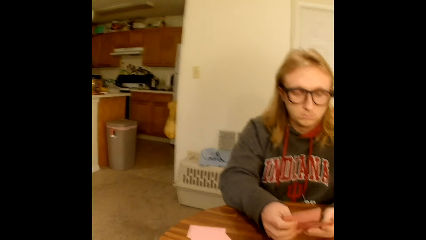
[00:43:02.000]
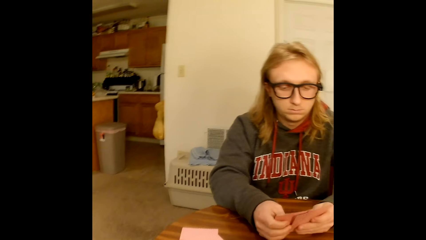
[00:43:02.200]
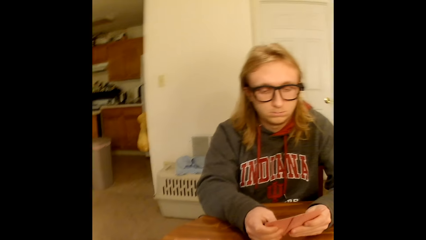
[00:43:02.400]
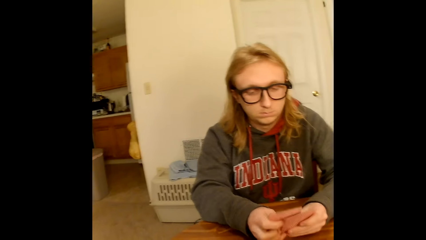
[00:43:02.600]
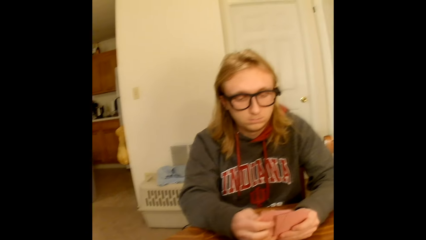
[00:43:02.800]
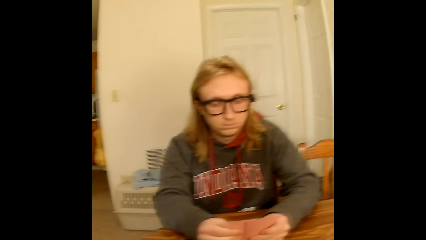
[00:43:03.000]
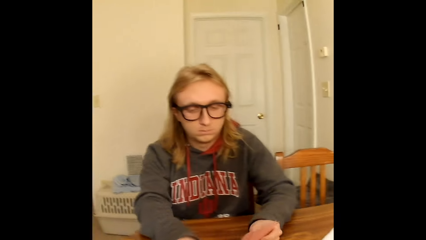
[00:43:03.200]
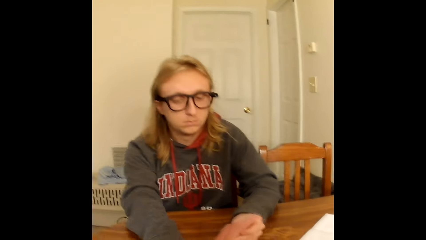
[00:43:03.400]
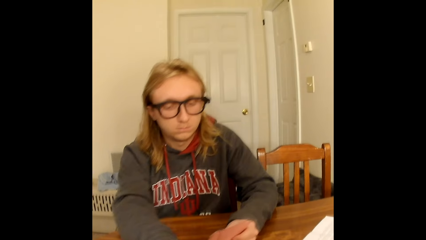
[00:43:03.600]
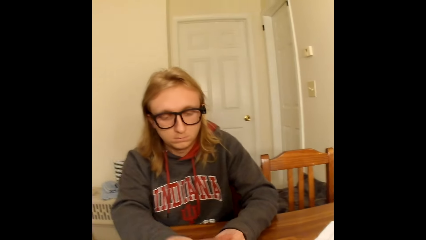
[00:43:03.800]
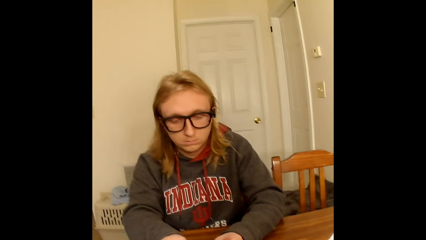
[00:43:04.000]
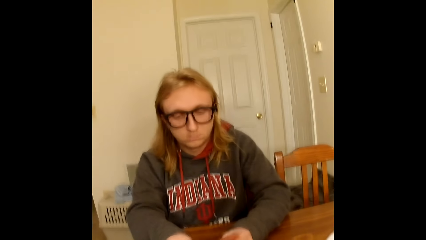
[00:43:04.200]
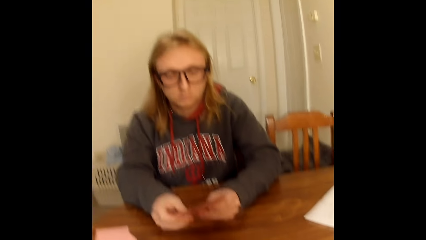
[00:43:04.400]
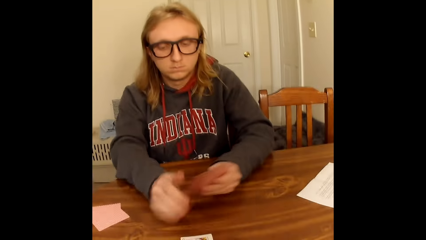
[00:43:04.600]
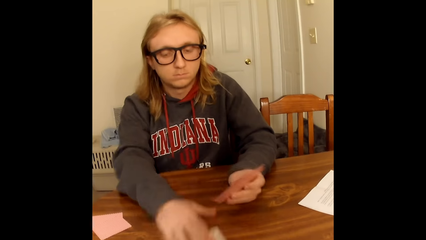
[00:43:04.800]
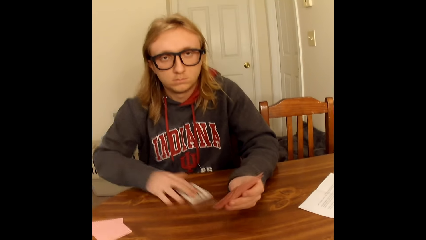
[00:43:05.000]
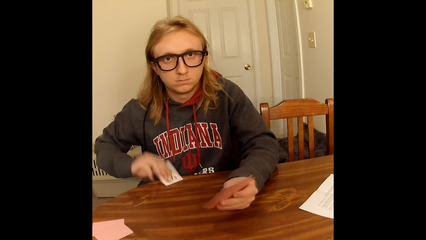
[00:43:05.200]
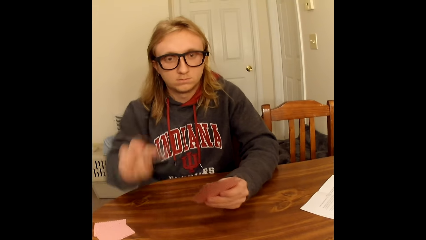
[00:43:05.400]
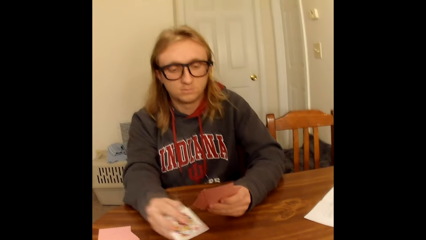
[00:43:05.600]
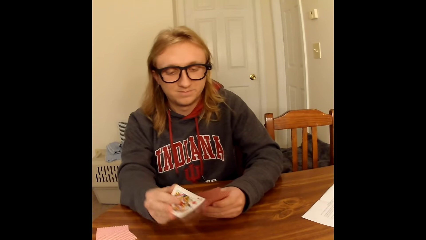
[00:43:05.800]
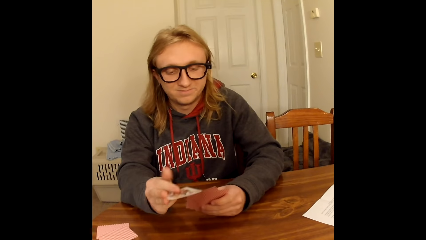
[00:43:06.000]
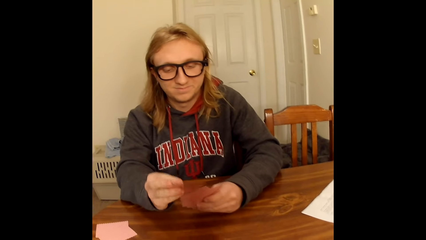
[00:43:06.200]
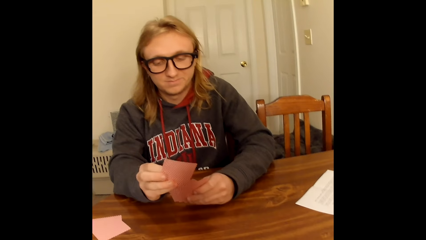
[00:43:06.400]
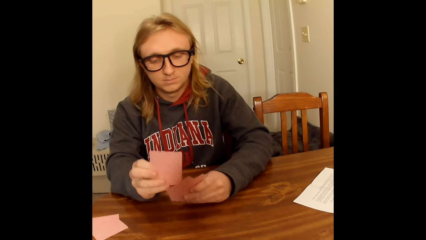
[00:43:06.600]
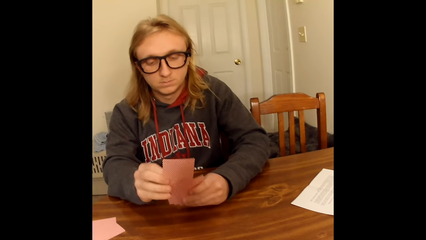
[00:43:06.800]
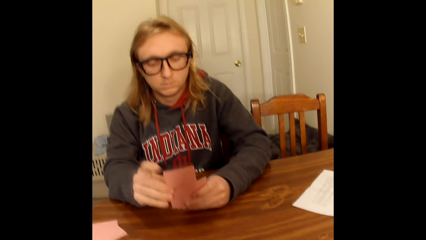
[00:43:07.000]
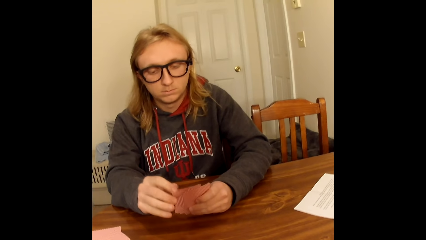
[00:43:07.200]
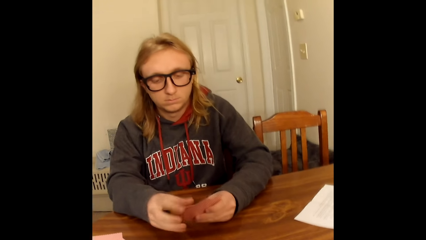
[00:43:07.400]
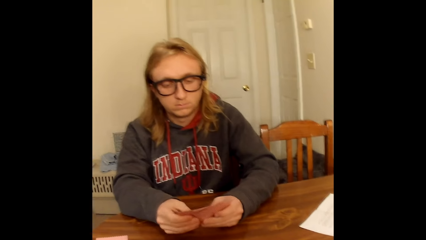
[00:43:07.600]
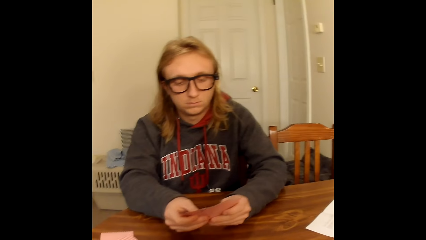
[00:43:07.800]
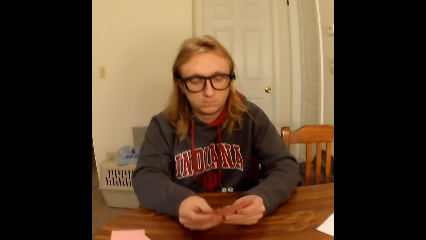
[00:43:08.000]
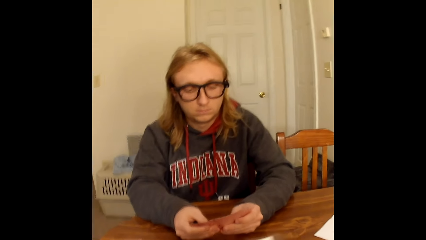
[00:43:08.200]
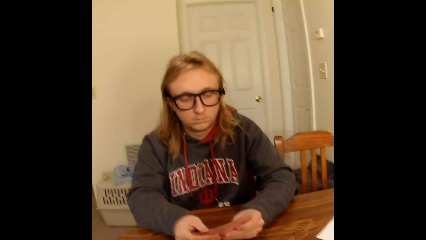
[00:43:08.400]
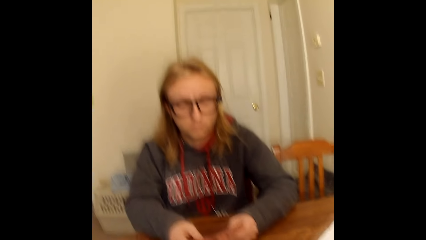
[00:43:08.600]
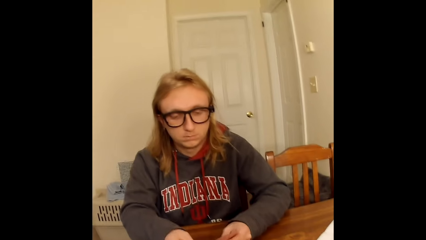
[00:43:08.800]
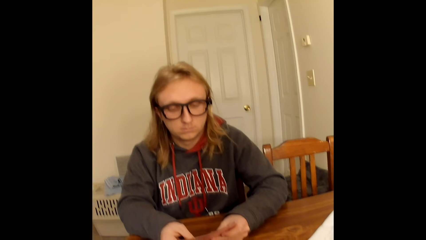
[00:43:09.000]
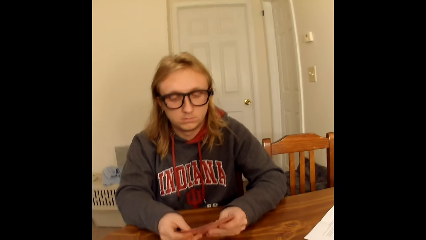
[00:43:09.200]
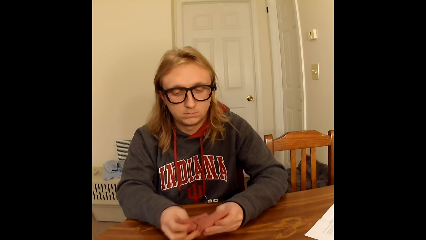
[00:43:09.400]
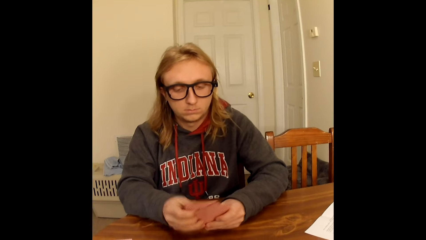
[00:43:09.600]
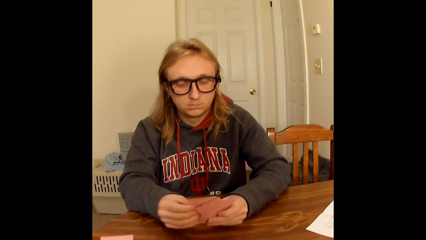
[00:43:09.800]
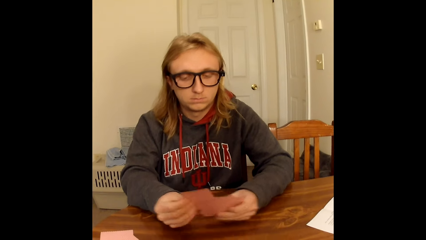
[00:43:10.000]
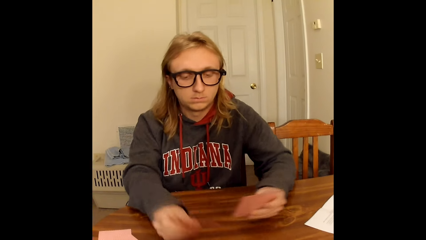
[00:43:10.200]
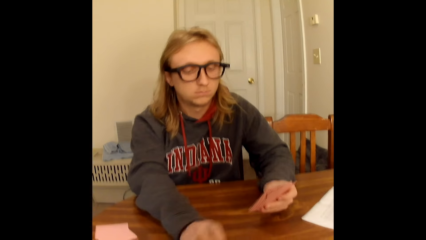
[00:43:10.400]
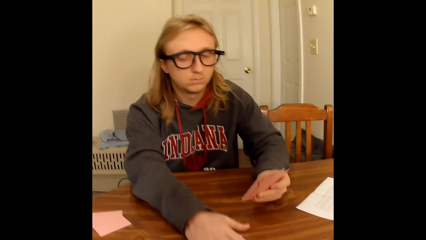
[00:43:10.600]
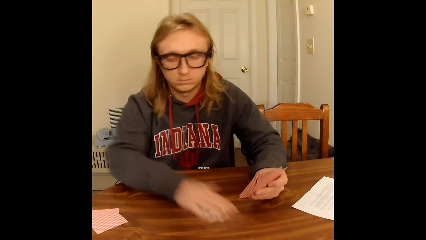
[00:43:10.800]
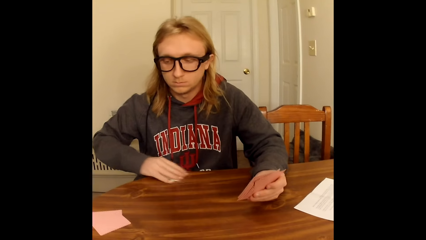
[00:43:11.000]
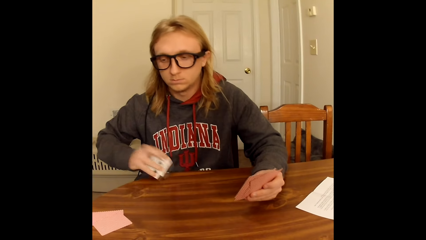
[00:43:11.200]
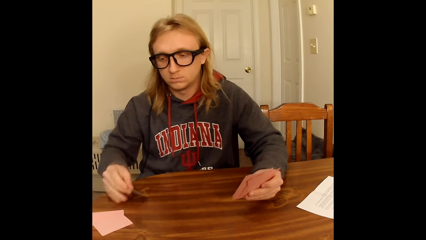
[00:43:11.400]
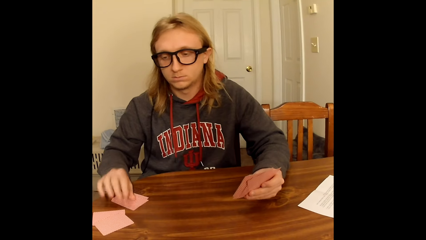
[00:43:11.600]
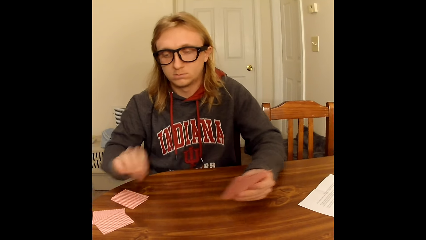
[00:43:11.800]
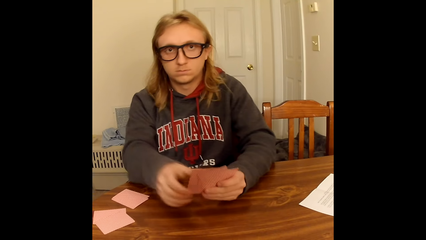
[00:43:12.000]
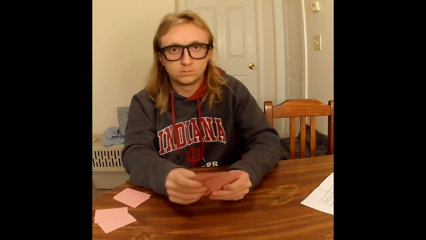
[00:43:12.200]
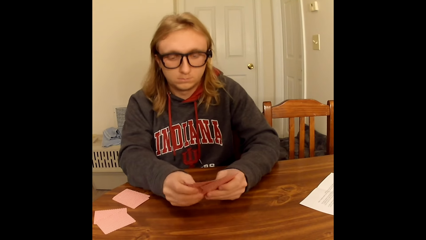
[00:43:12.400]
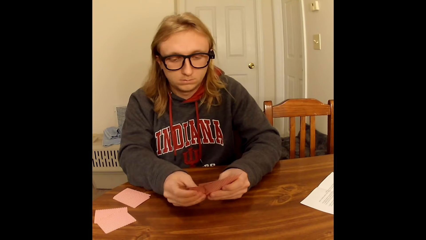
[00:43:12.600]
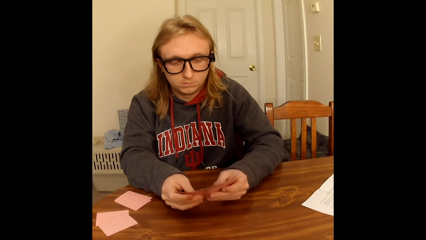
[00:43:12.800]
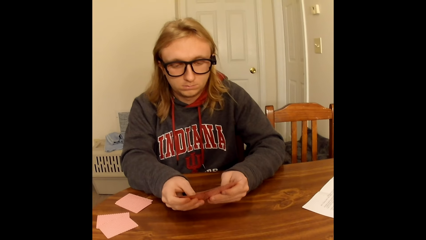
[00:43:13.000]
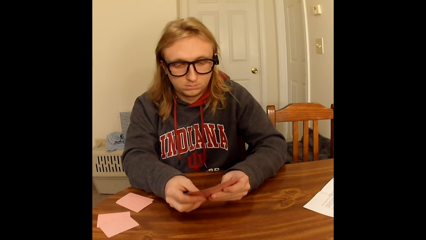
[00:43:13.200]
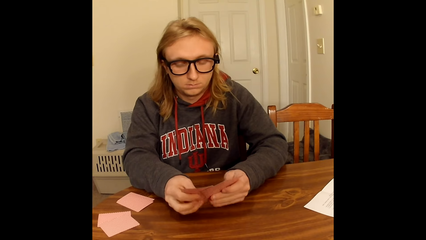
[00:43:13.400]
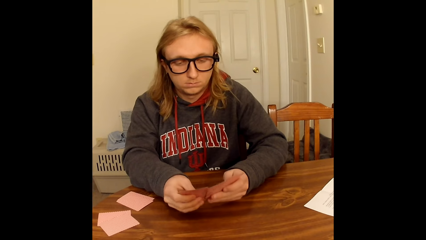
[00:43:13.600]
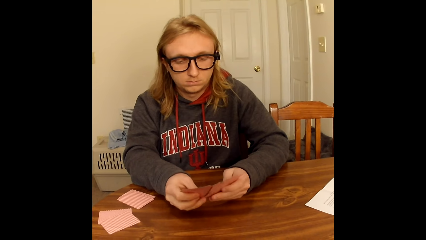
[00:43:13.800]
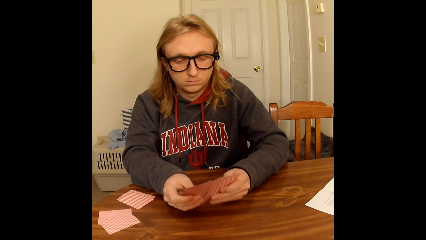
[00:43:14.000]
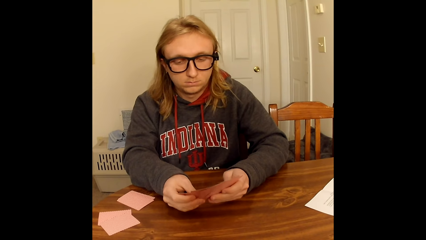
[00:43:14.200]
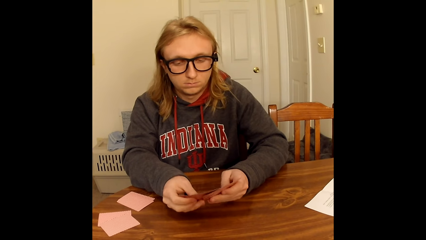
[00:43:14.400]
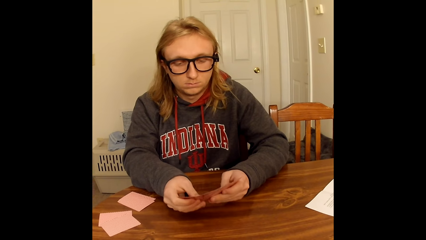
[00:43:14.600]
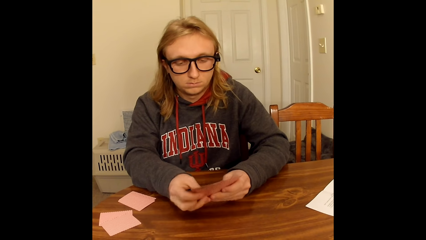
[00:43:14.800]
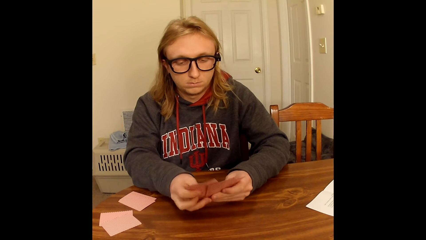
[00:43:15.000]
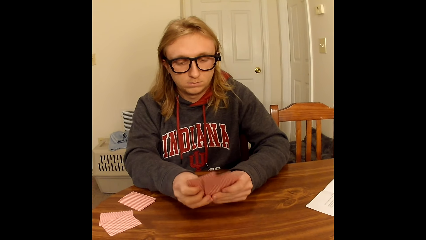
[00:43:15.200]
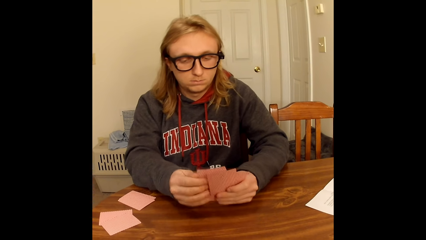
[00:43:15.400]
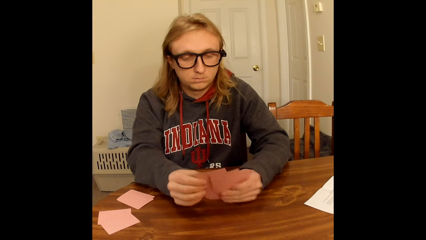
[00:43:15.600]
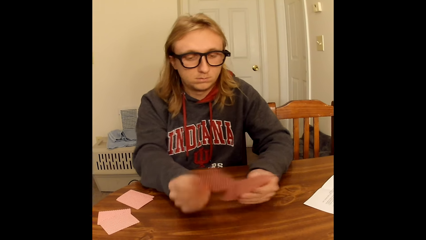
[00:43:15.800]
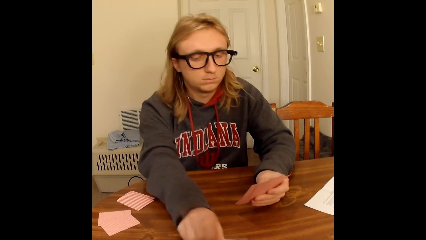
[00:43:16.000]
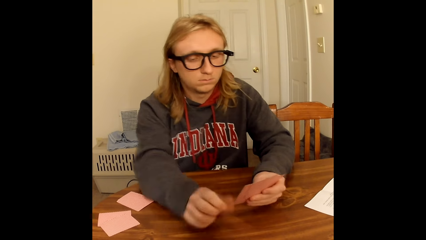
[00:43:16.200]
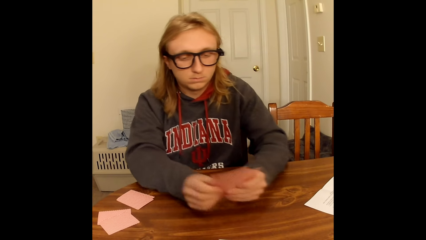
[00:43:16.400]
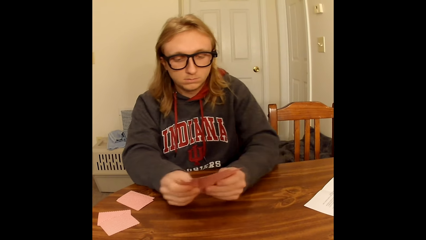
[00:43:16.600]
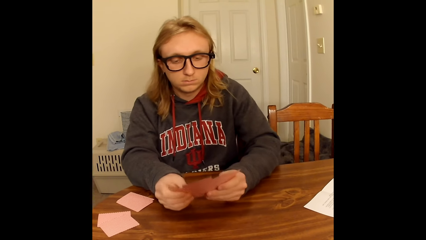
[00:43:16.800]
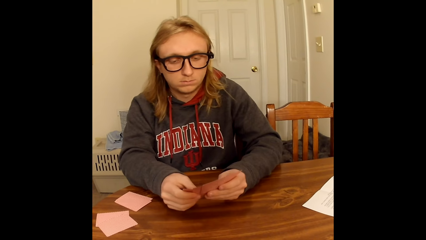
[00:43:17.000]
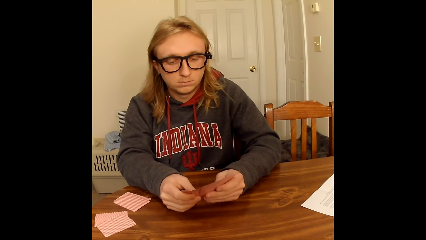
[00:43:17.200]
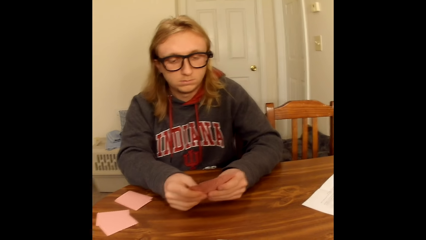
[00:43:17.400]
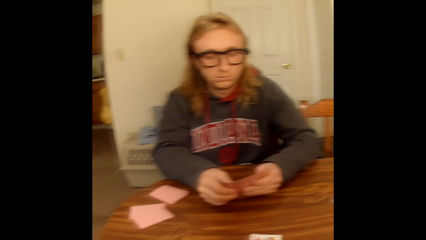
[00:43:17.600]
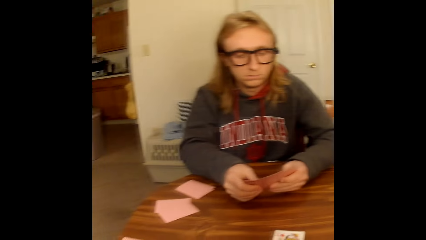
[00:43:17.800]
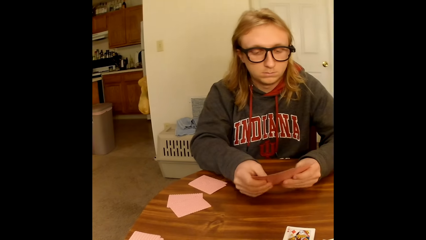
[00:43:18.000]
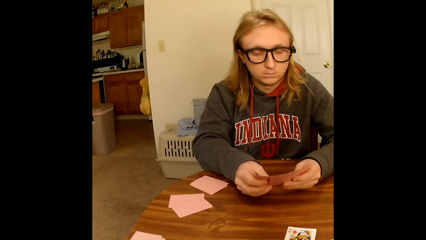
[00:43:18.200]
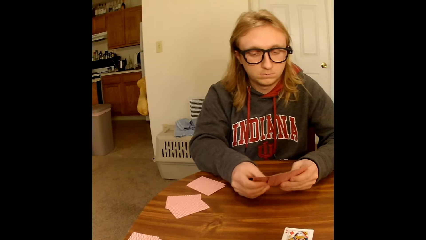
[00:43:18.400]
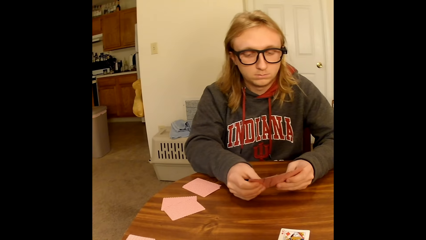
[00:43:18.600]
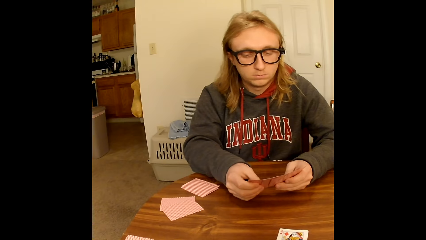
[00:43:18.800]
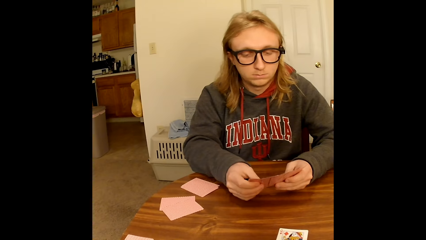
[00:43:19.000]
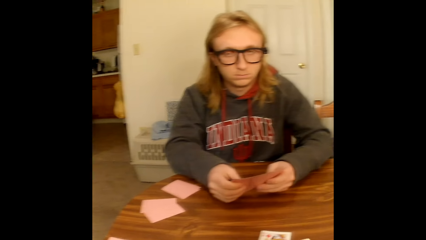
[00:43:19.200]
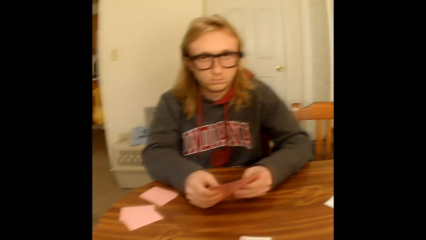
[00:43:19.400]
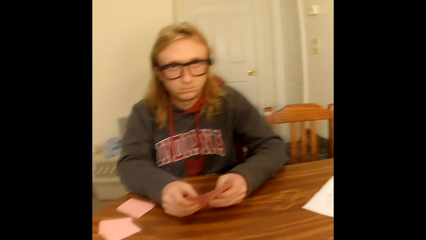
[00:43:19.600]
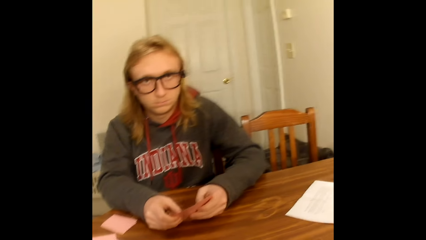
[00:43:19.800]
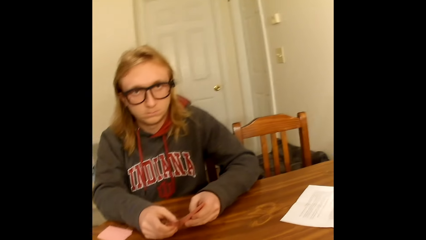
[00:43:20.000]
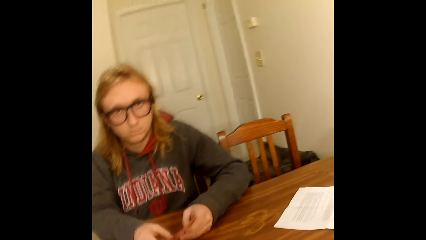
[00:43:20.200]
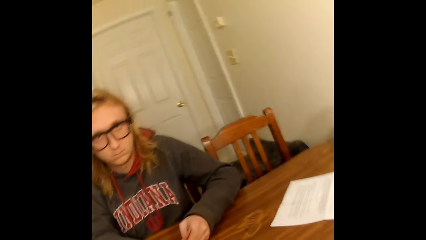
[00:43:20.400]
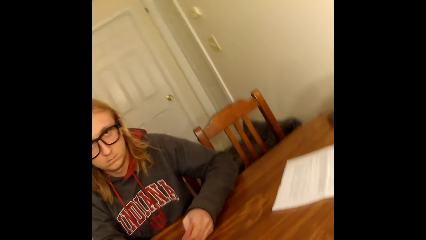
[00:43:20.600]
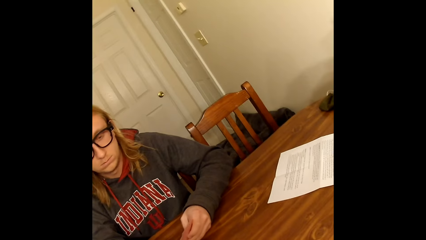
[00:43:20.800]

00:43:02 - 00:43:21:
A man picks cards. The man places a playing card face up from the deck of playing cards in his hand on the table with his right hand, holds the deck of playing cards with both hands, takes a face up playing card from the table with his right hand, and tucks the playing card into the face up playing cards in his left hand with his right hand. The man holds the cards and spreads the deck of playing cards in his hands with both hands. The man picks a card, places a playing card face up from the deck of playing cards in his hand on the table with his right hand, takes the deck of face up playing cards from the table with his right hand, places the deck of playing cards in his right hand face down on the table, holds the deck of playing cards with both hands, and spreads the deck of playing cards in his hands with both hands. The man places a playing card face up from the deck of playing cards in his hand on the table with his right hand, picks a card, holds the deck of playing cards with both hands, and spreads the deck of playing cards in his hands with both hands.
